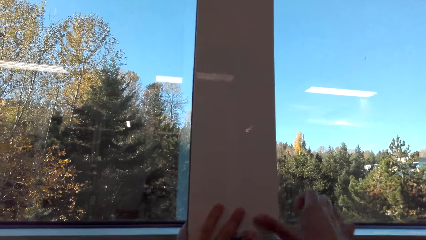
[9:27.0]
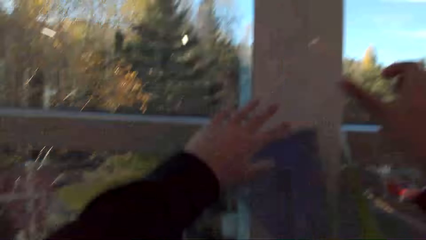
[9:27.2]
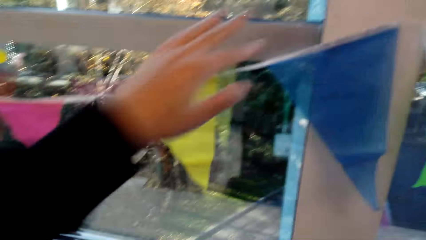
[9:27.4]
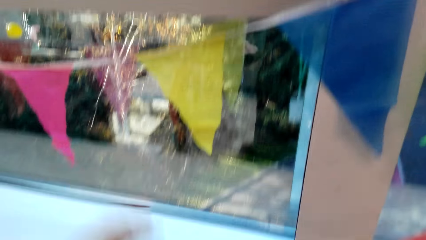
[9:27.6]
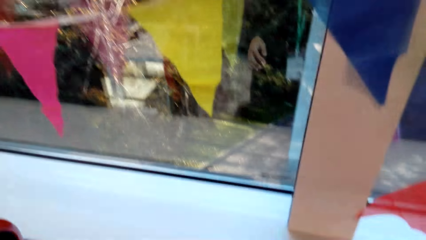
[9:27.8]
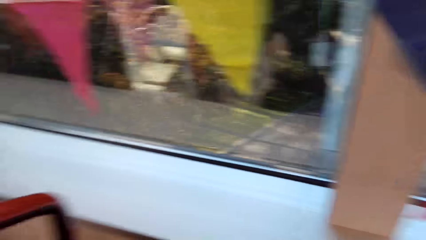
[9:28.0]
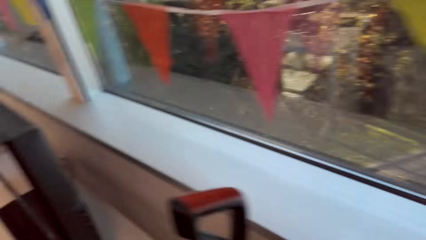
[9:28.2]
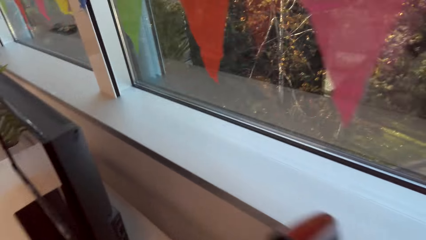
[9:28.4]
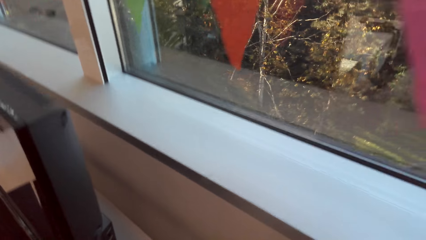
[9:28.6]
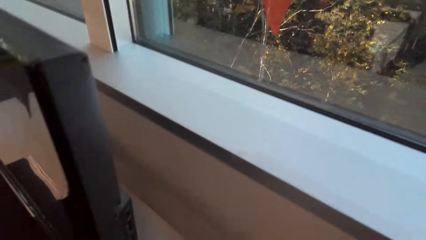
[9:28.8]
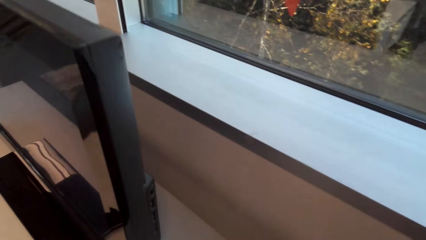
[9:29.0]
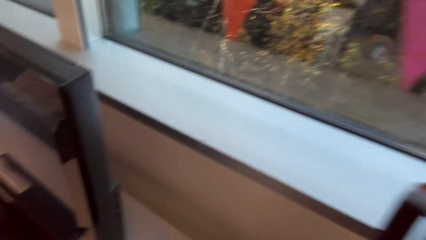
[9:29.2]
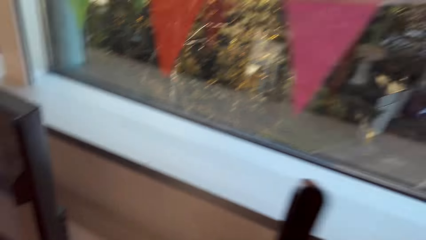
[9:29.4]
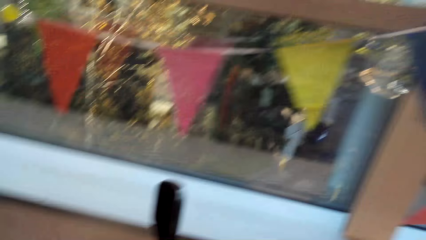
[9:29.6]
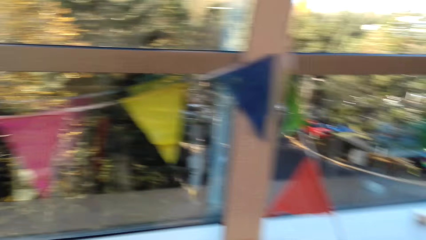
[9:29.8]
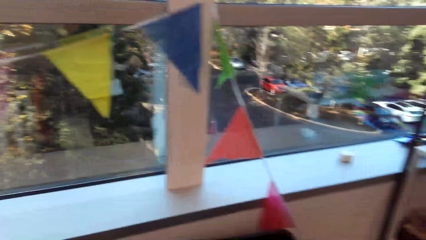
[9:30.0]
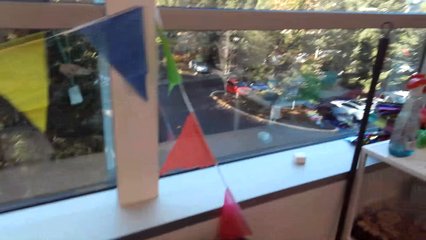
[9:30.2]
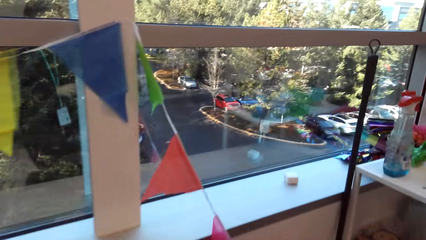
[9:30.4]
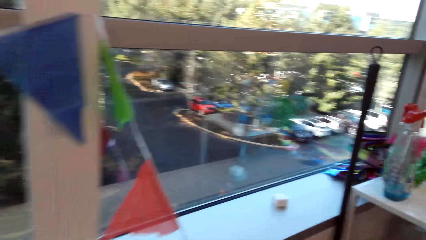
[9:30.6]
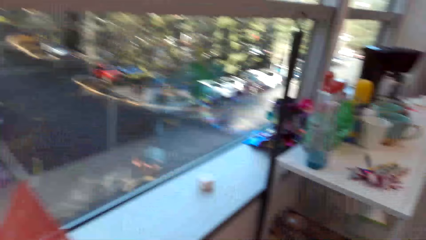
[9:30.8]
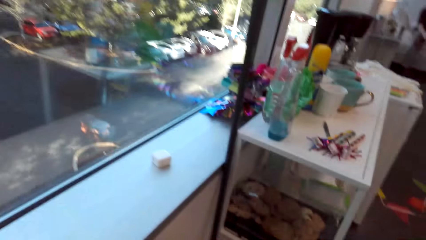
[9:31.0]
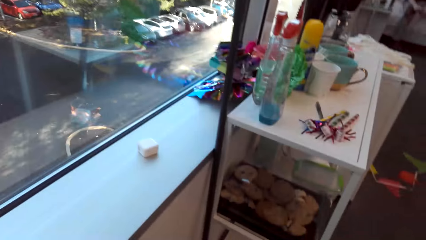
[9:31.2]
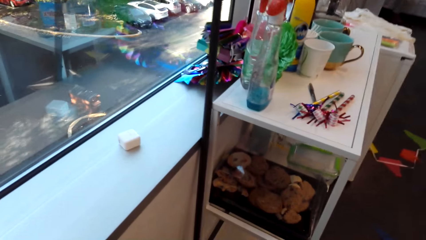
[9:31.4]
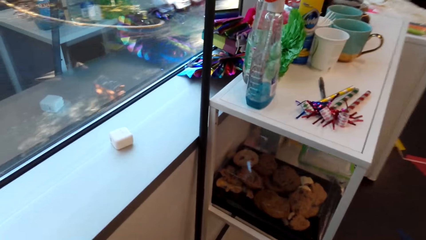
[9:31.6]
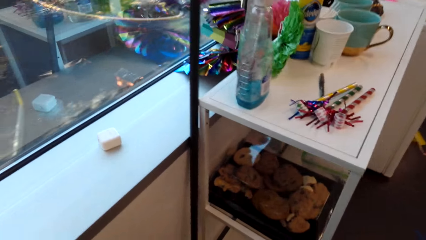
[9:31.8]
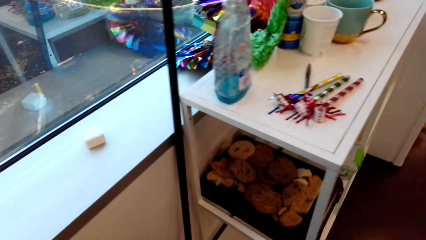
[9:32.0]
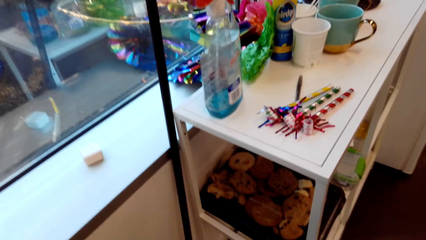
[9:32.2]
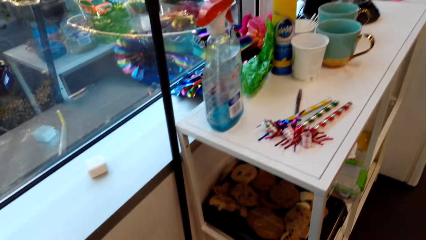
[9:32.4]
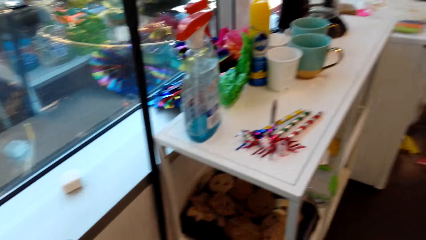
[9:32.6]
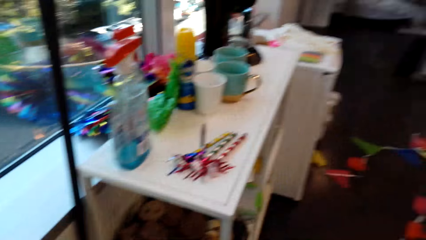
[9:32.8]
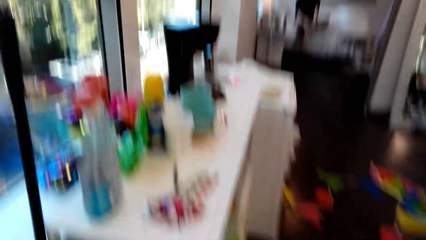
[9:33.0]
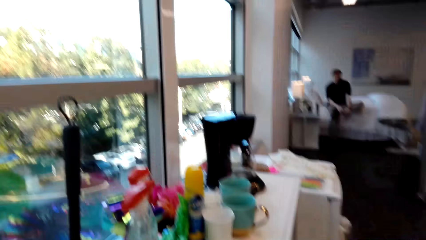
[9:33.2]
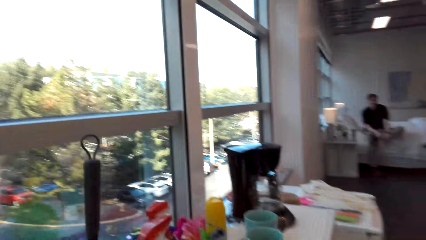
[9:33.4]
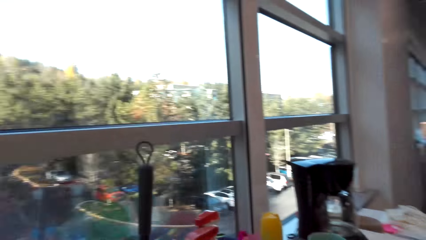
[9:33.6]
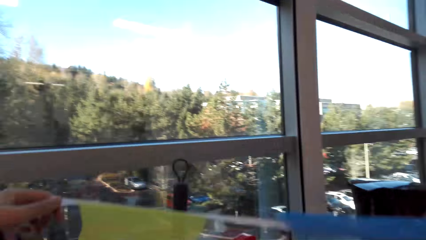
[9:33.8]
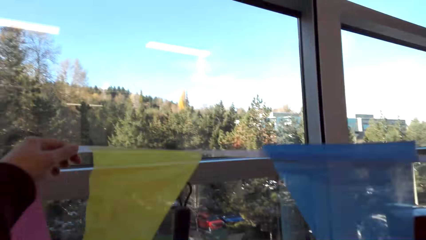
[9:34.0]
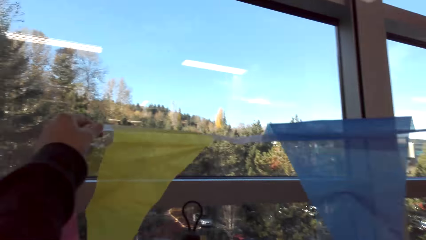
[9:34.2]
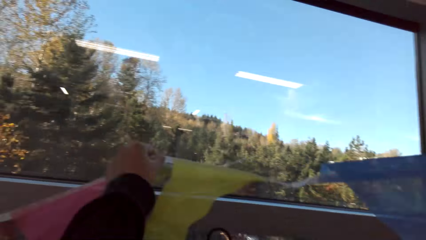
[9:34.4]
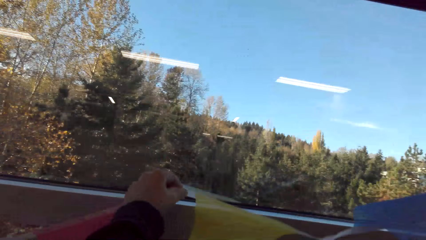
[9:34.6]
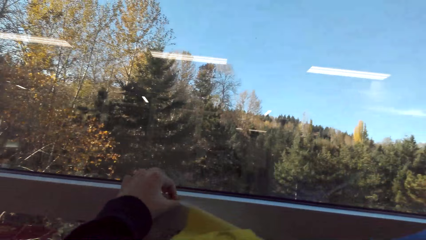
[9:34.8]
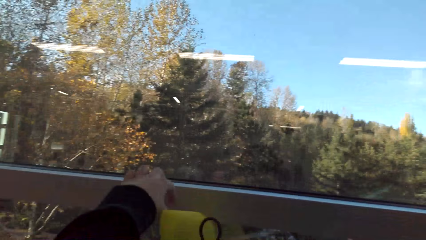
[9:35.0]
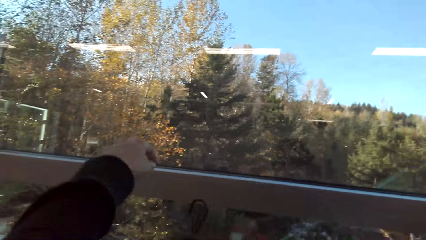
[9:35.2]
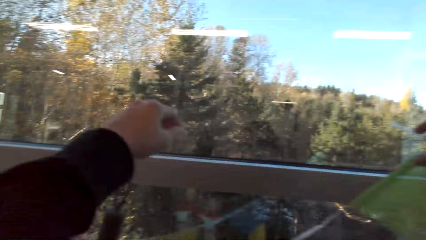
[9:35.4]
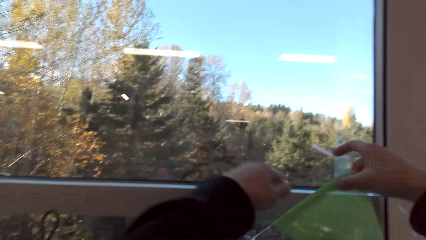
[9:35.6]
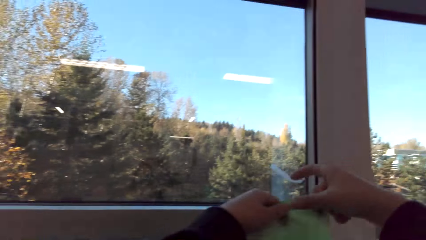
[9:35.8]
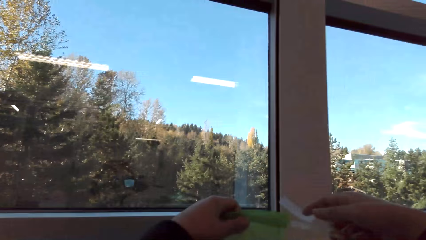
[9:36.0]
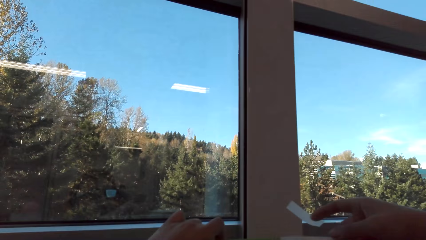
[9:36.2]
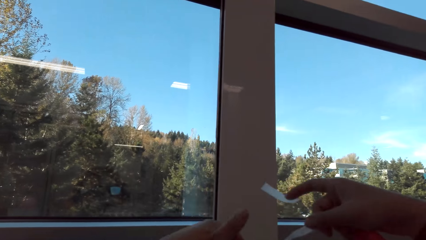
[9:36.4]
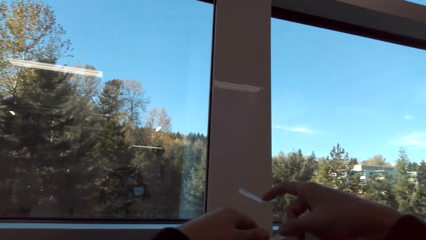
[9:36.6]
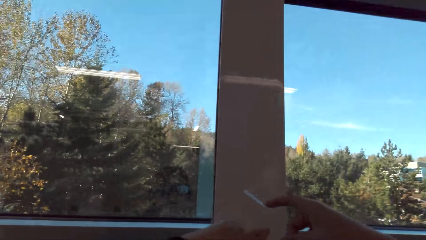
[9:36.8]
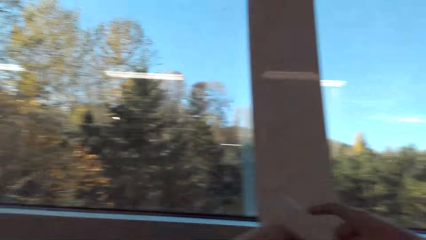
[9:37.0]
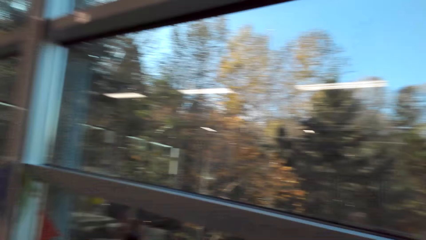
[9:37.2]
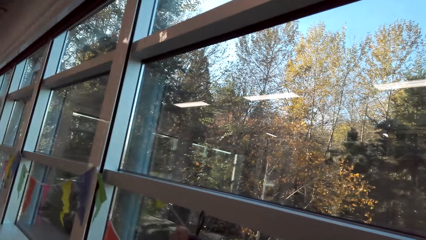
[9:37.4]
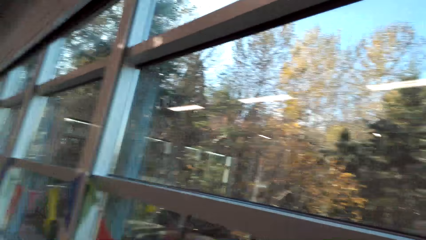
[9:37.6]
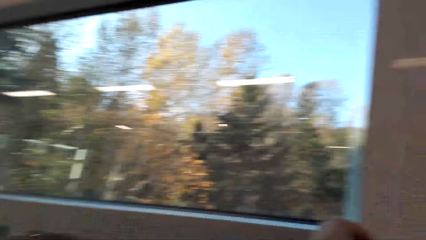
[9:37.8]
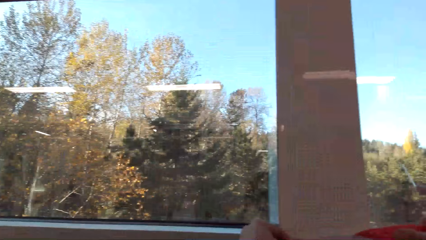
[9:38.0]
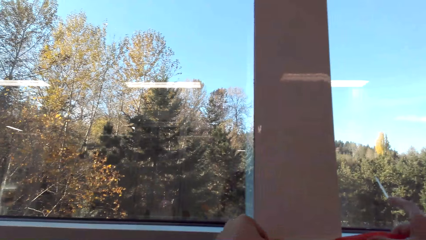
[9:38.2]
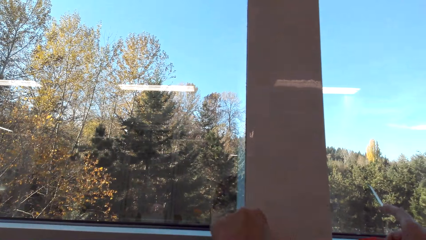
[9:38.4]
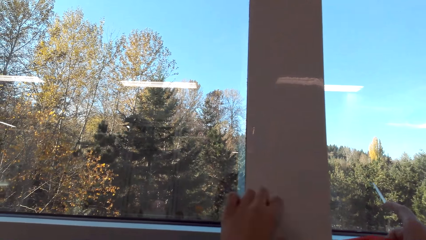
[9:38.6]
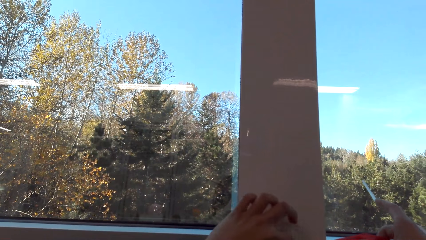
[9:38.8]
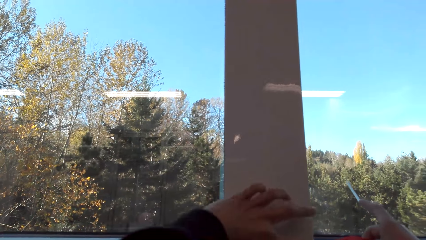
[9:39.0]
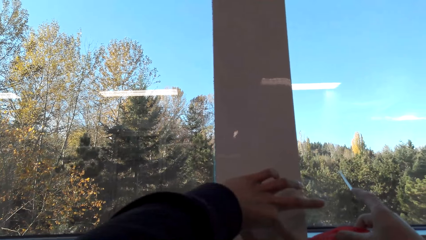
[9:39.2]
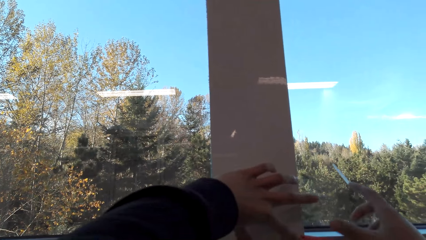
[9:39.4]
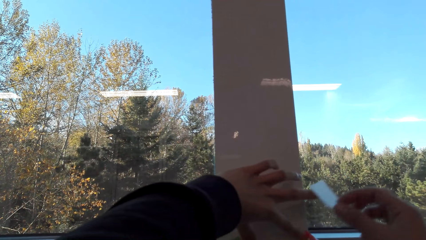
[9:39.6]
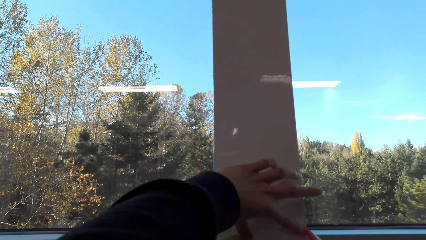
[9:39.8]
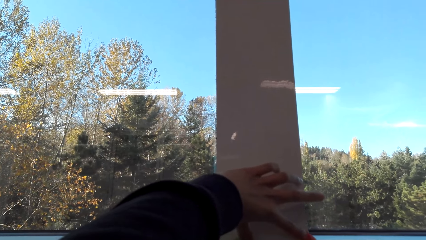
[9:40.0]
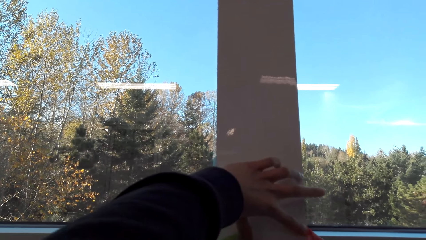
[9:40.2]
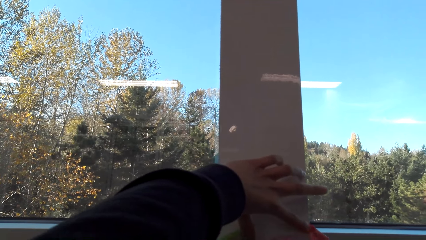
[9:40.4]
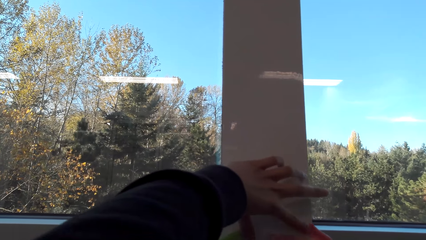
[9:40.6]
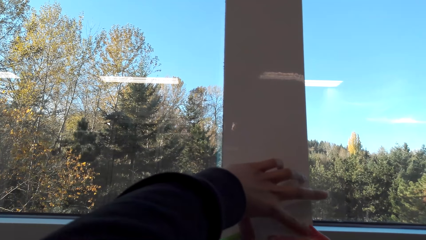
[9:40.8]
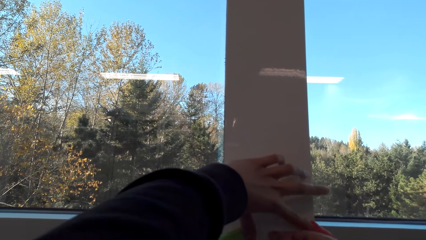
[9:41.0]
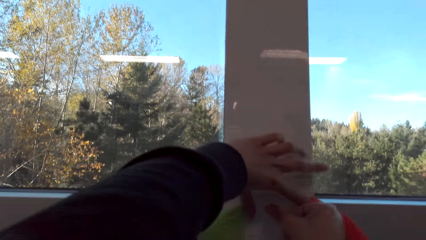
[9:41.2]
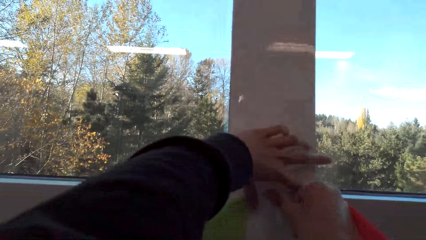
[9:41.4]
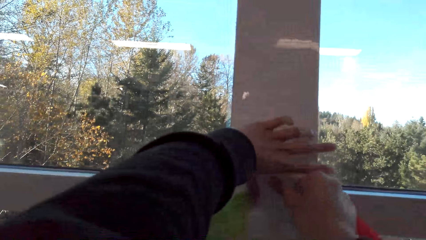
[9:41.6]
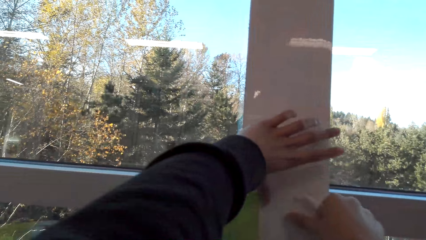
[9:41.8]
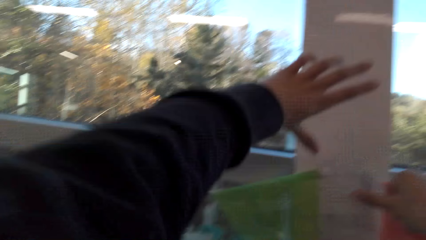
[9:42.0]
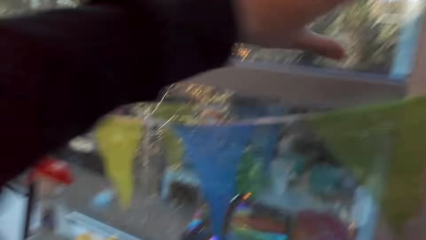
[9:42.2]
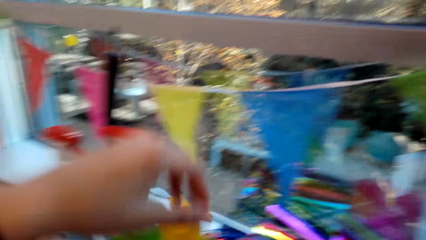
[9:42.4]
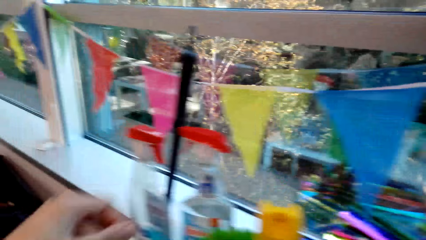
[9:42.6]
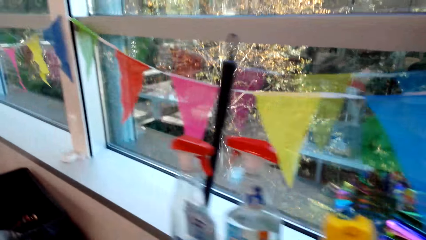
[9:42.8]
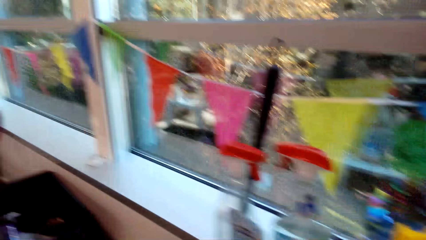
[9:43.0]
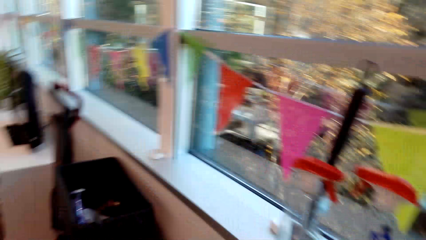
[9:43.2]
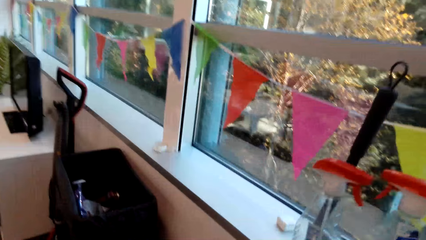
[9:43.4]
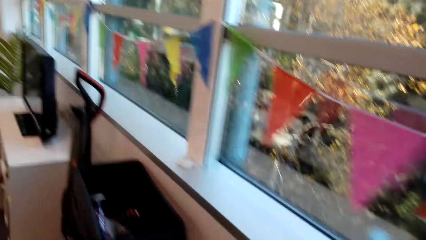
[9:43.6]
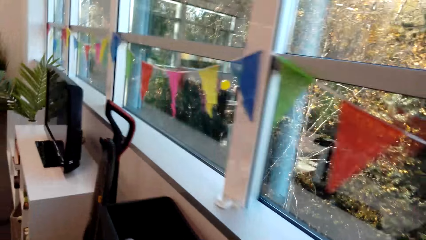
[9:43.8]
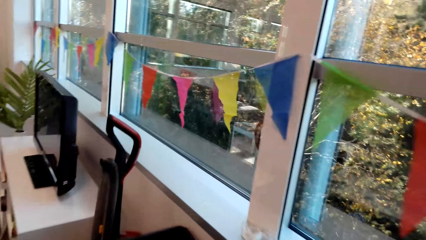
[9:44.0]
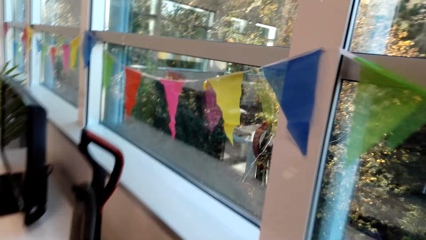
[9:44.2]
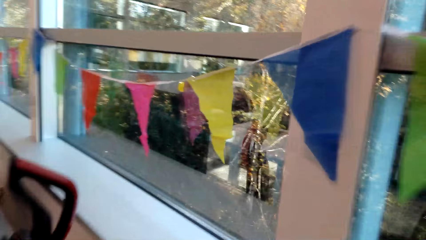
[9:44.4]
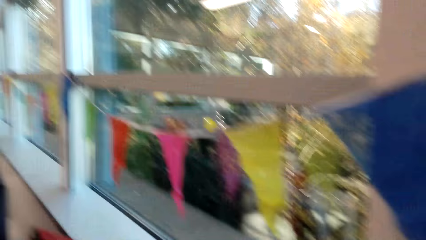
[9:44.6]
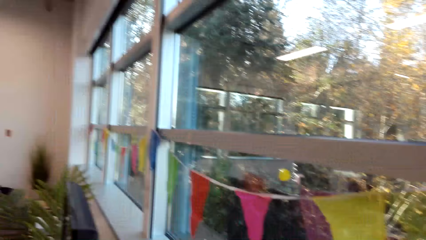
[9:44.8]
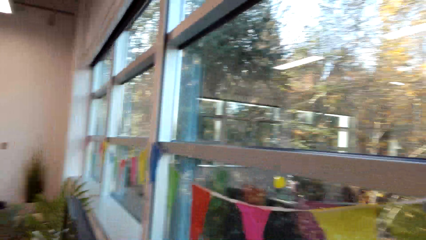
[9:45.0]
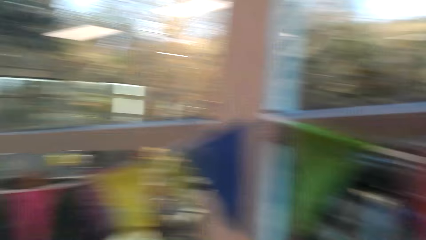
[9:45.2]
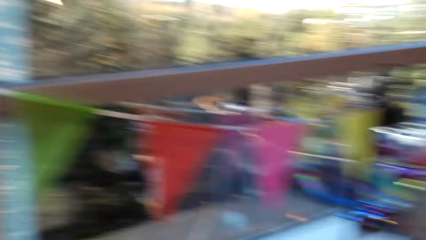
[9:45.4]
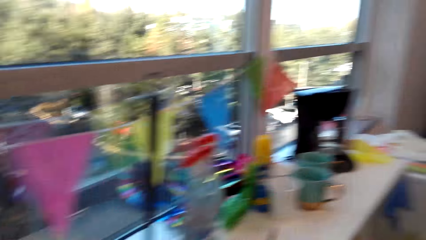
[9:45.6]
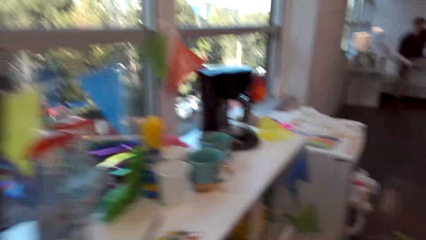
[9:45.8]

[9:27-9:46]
The camera wearer walks in the house. They pick up a tape and cut the tape. They walk in the house. They look around. They pick up a party banner. Someone sits on the bed. The camera wearer places the party banner on the wall. They stick the party banner on the wall with the tape. They walk in the house.
